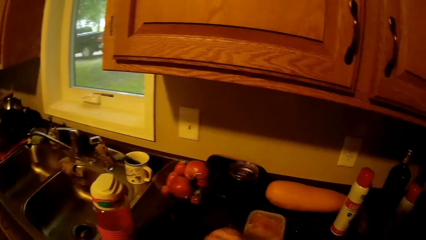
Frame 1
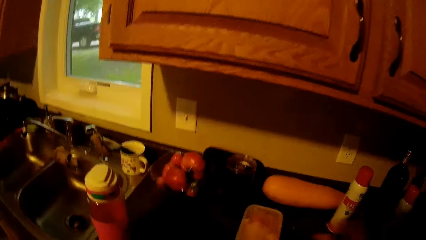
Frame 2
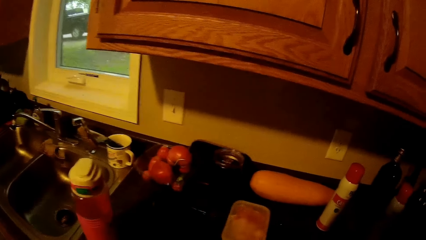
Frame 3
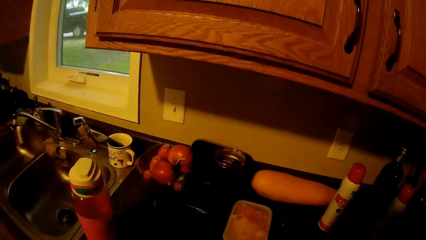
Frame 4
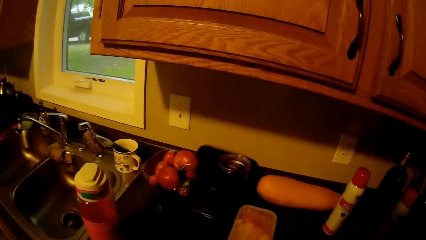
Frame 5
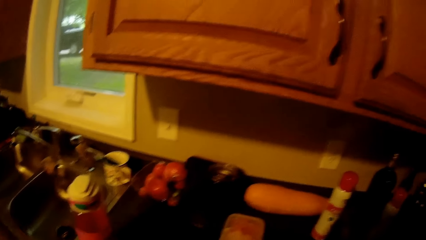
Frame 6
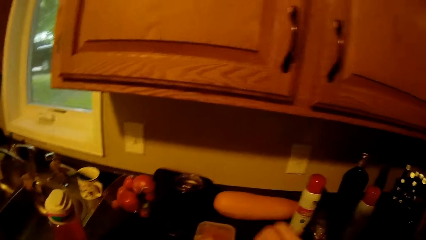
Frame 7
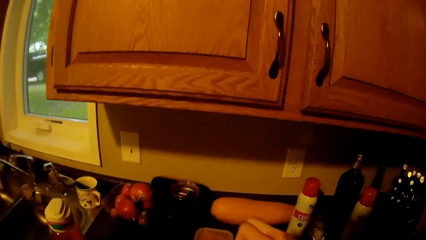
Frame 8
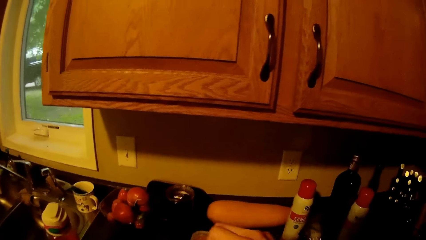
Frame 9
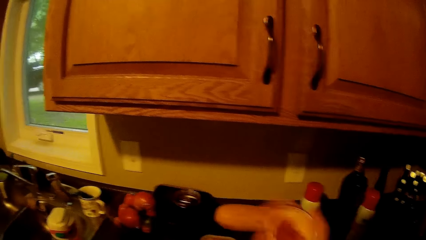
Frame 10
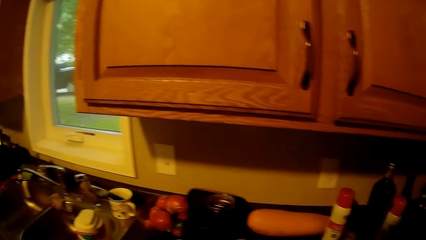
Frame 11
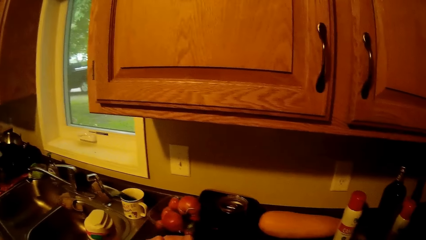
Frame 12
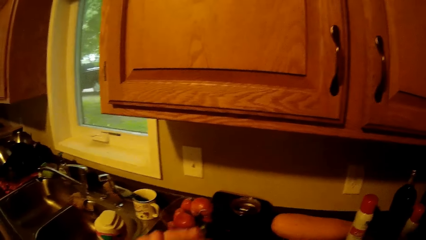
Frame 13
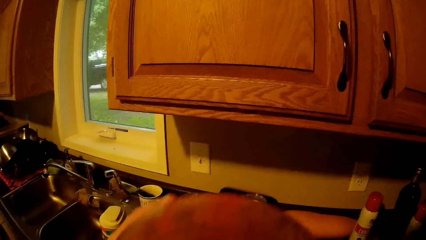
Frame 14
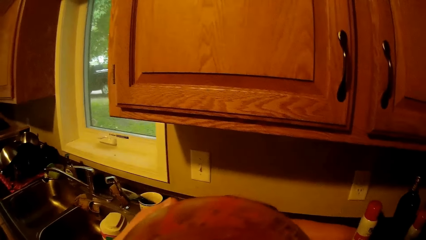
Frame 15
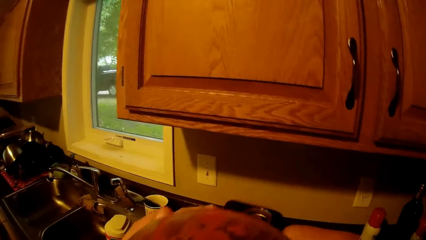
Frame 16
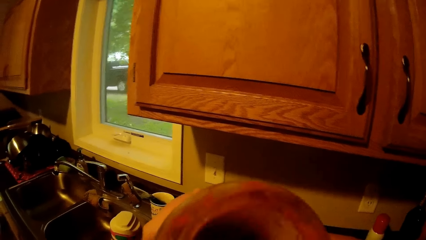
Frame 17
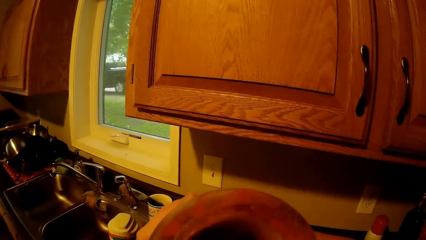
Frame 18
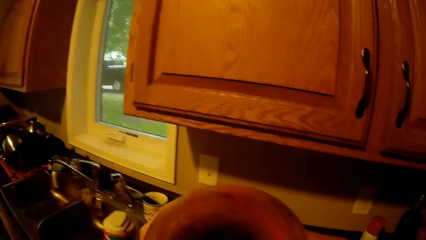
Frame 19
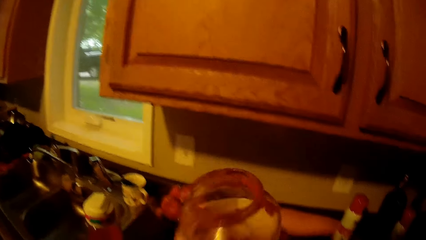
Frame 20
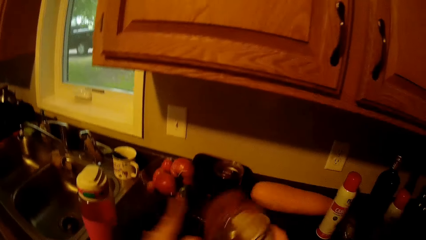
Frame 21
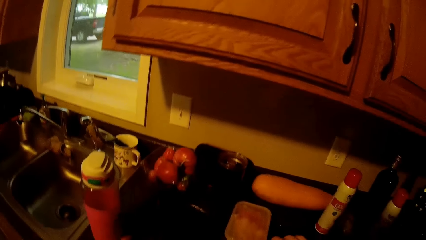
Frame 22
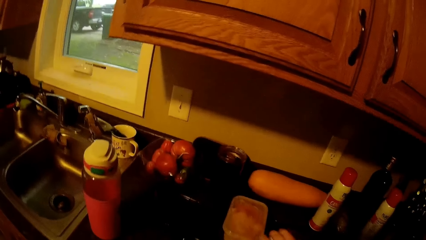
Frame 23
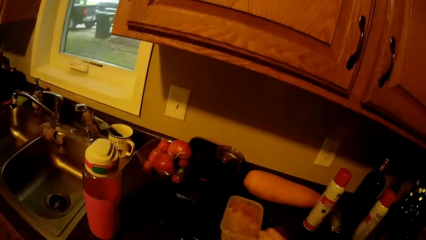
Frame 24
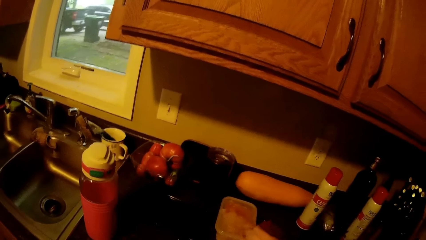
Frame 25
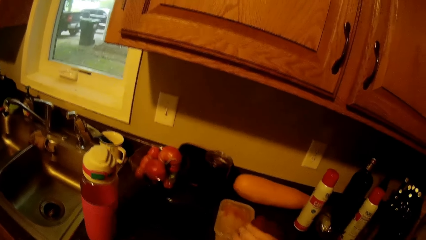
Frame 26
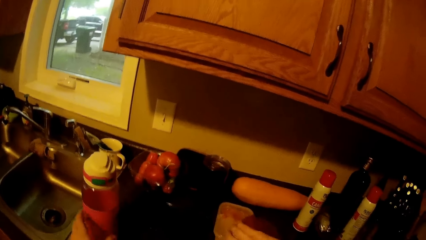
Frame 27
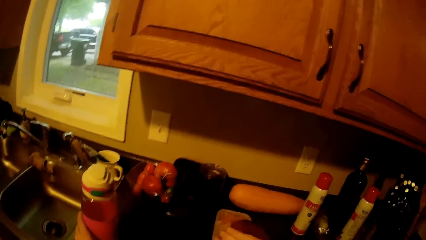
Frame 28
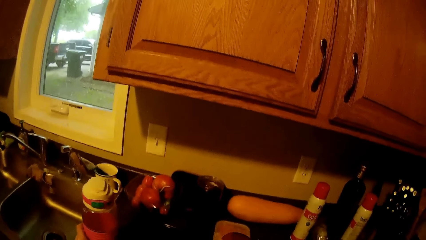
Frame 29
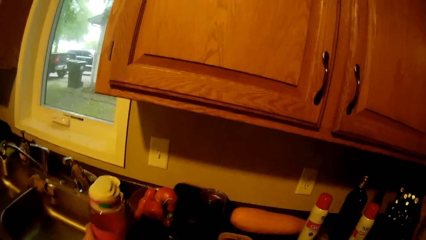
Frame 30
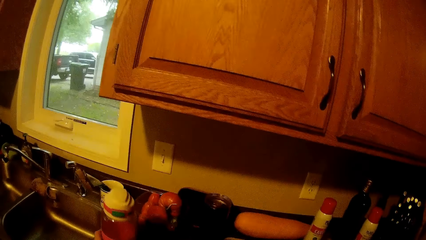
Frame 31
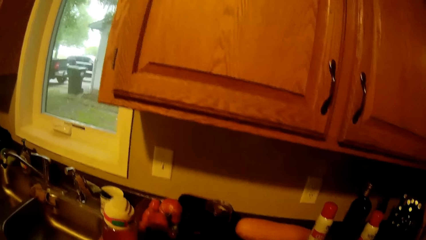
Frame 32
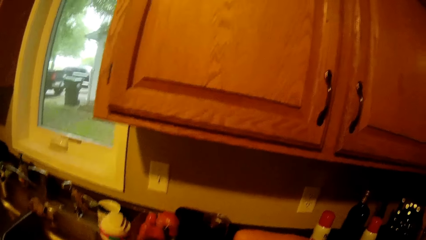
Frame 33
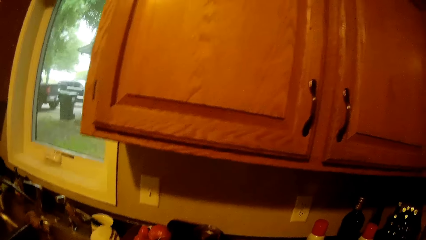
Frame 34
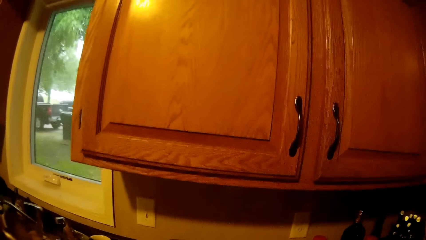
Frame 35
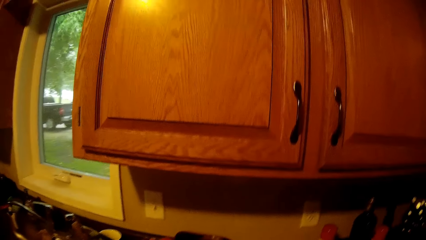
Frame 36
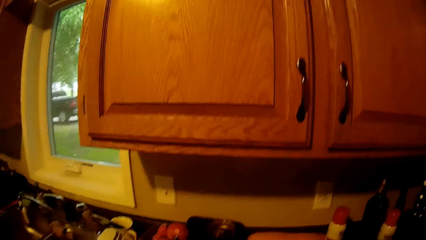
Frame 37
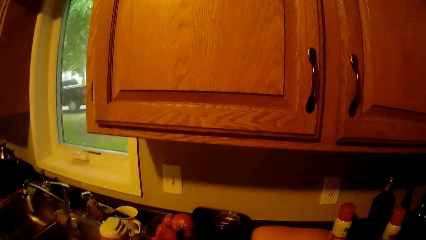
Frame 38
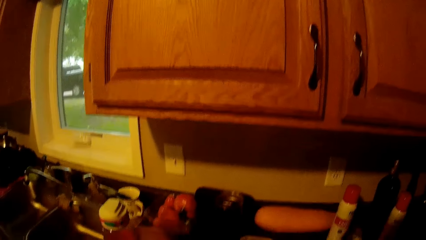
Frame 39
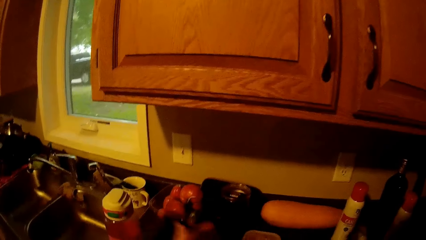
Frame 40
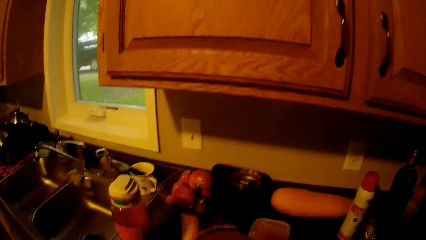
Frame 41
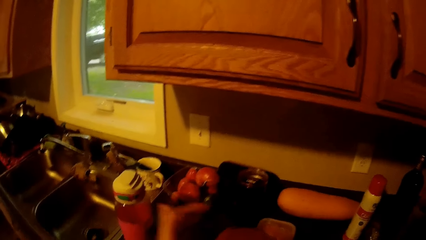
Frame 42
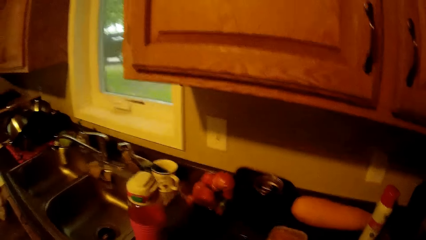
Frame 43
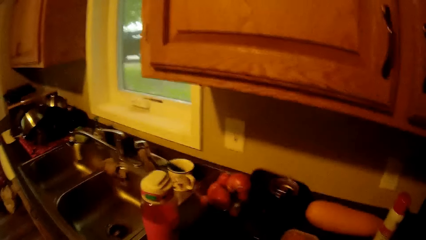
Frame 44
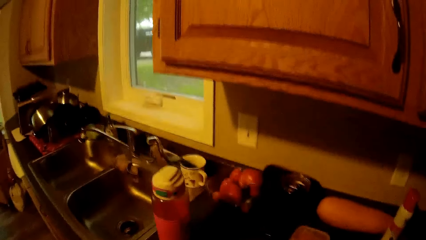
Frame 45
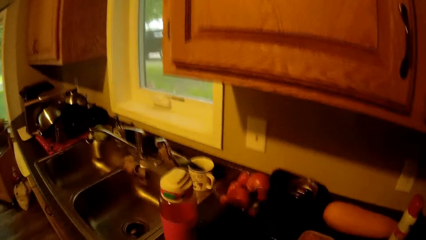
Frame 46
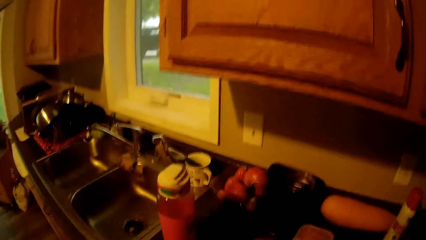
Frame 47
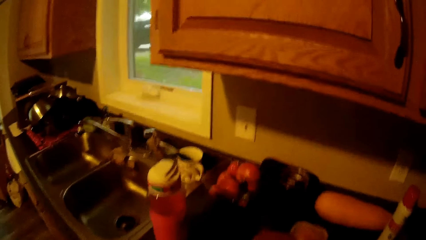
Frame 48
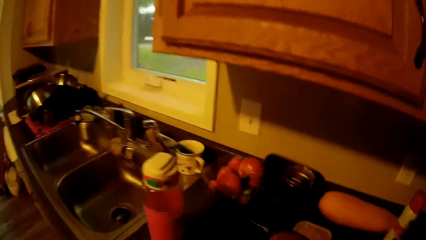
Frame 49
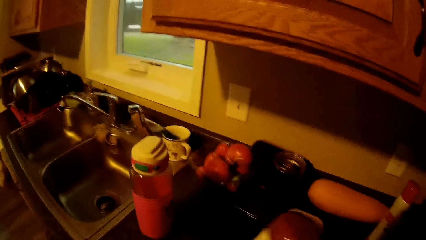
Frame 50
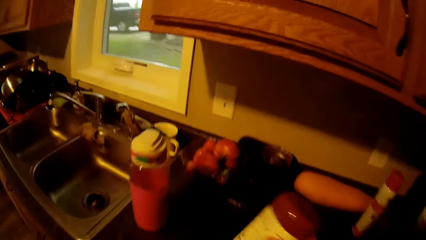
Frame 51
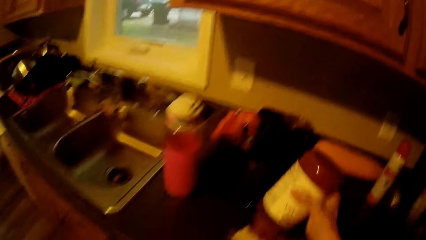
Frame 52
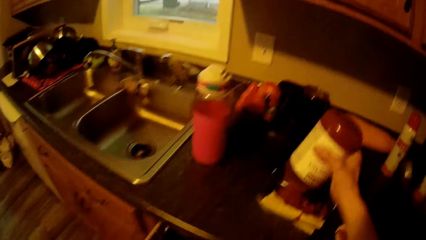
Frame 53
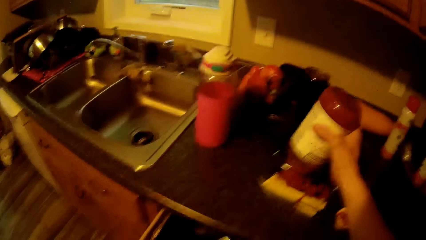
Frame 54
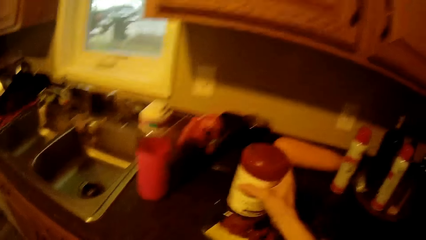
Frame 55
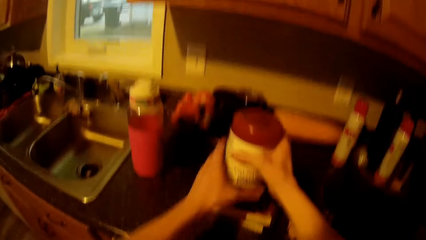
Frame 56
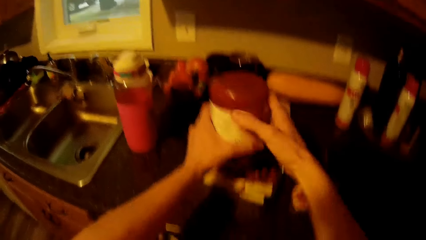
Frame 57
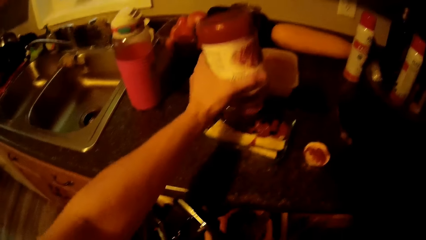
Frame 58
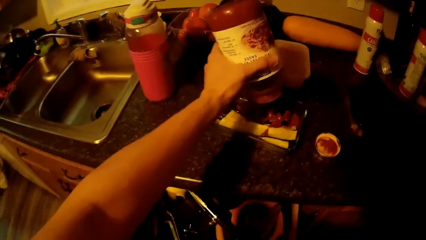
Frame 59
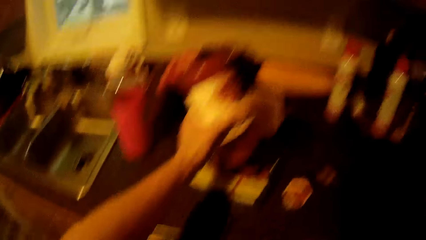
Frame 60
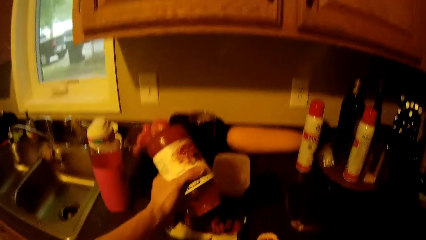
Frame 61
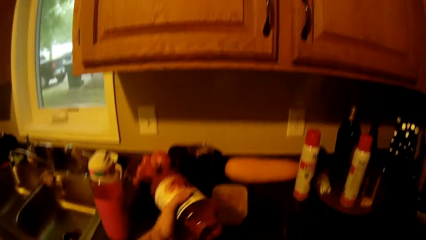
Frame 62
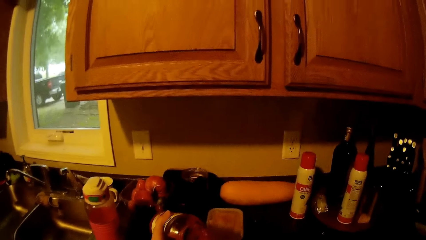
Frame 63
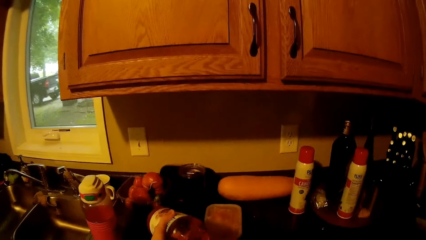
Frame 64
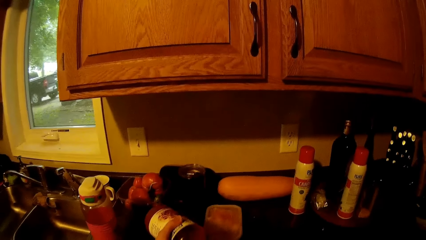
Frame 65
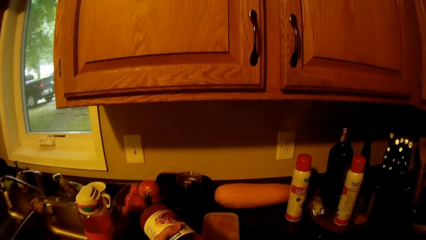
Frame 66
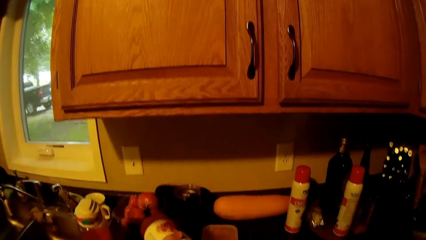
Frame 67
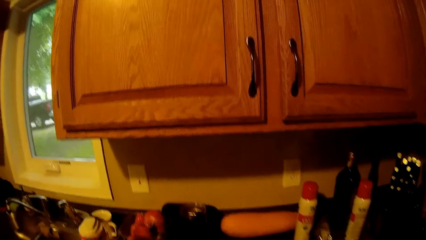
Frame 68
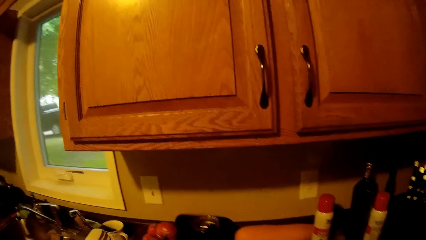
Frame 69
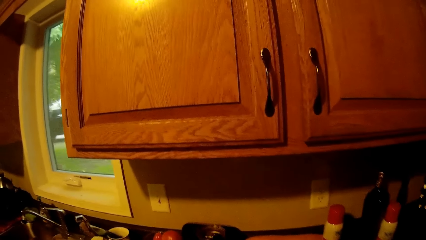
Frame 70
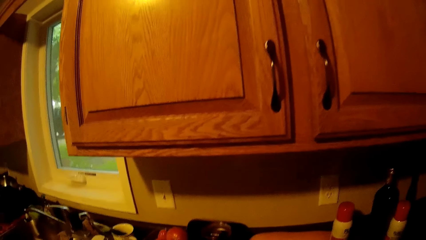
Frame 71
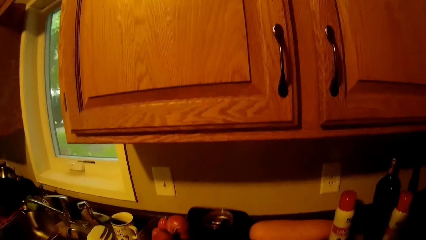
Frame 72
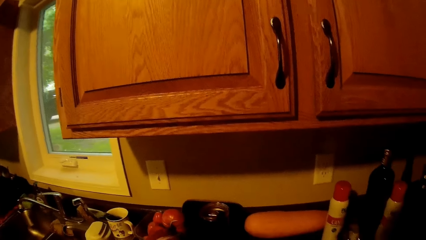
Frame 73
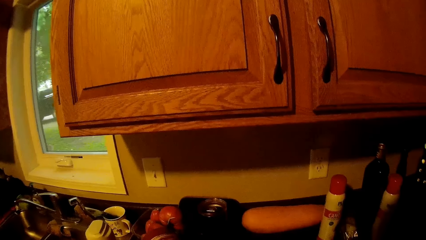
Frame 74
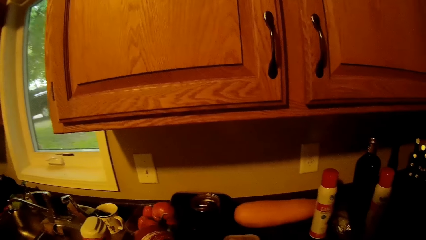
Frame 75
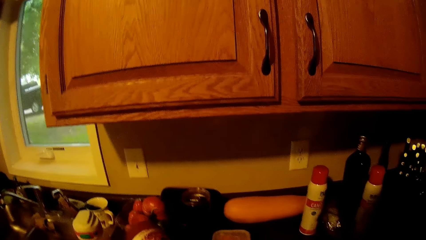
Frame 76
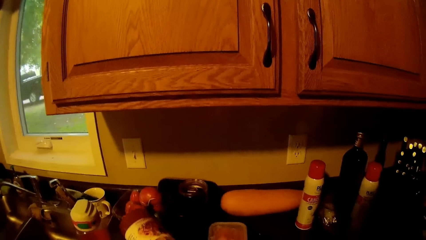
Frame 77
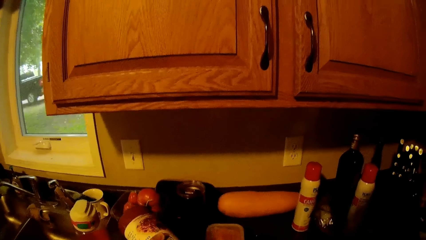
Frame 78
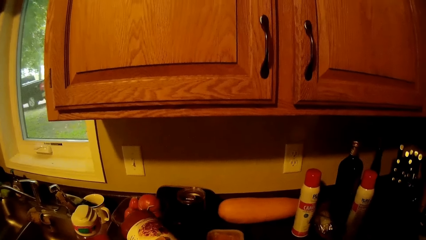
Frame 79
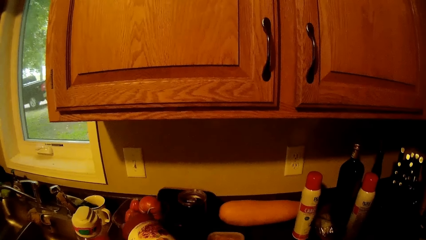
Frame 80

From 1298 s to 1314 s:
The camera wearer lifts something. They remove tomato sauce from the bottle. They pour jam on a bread on the slab.
